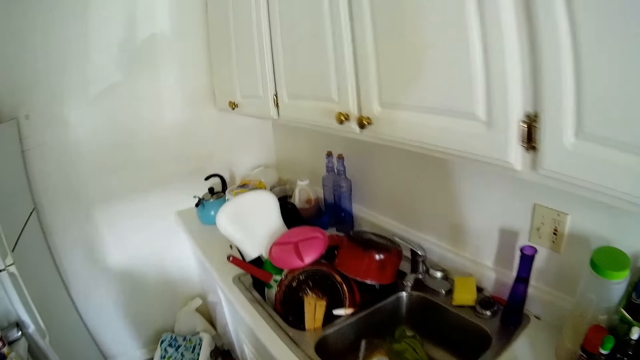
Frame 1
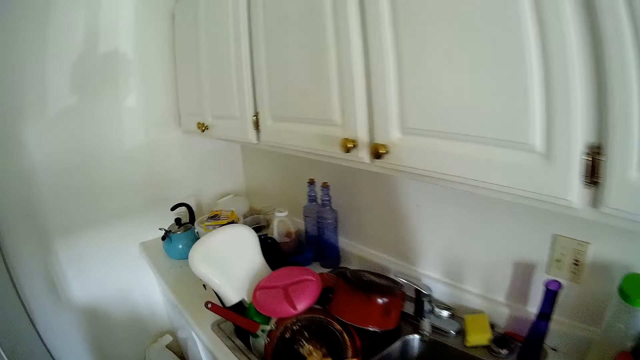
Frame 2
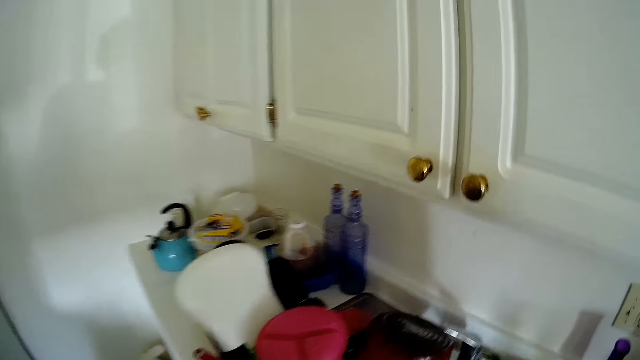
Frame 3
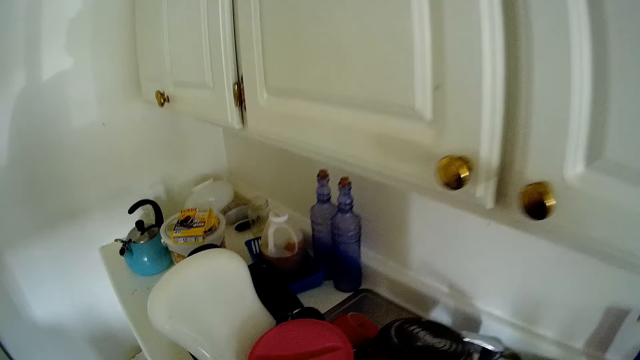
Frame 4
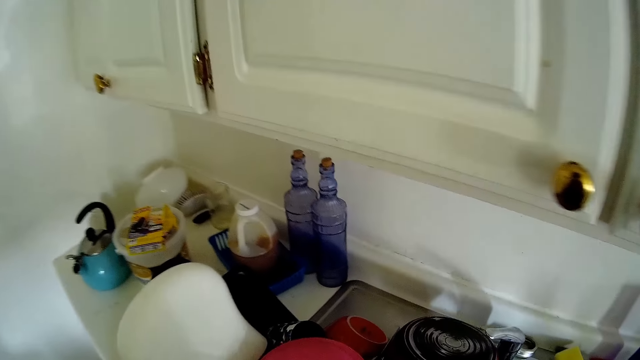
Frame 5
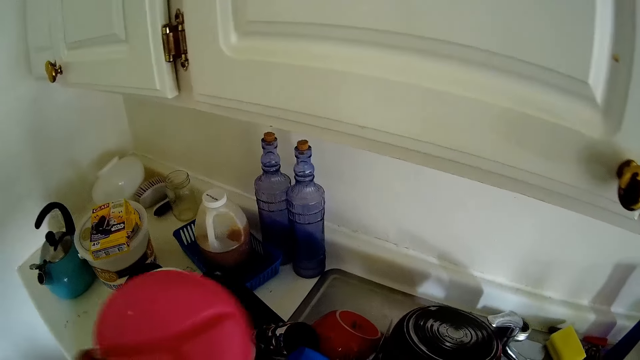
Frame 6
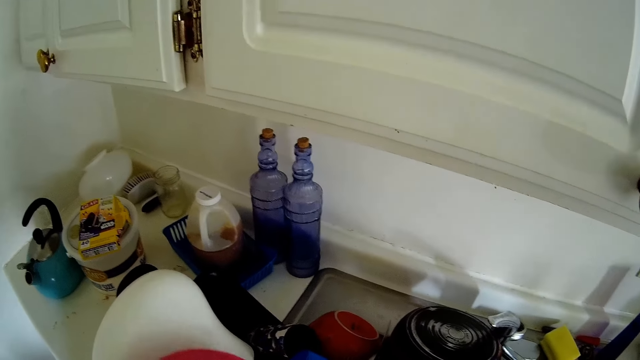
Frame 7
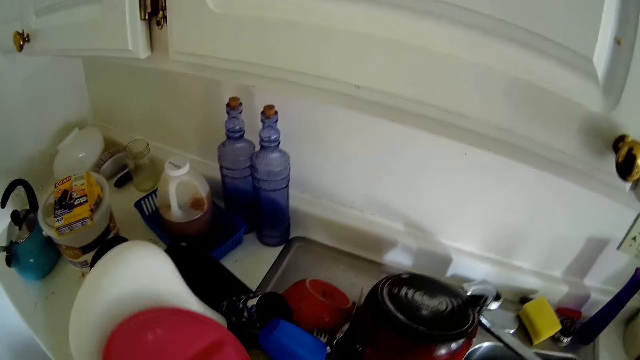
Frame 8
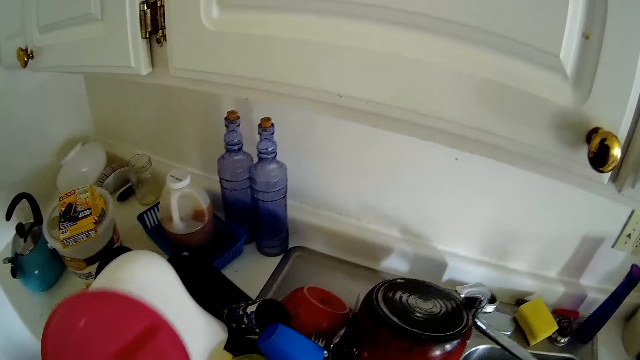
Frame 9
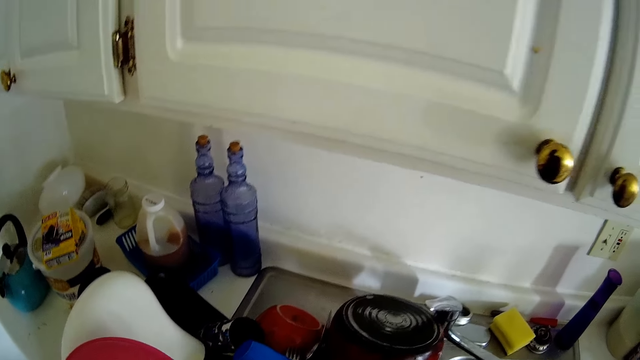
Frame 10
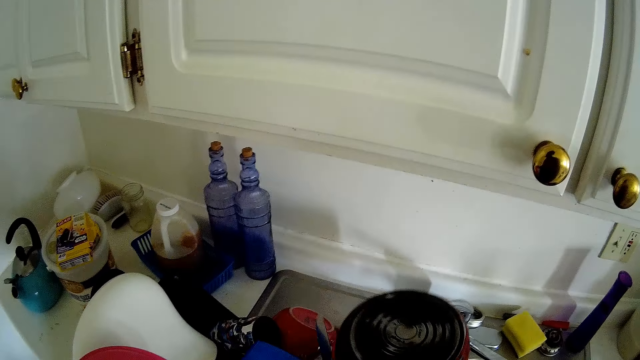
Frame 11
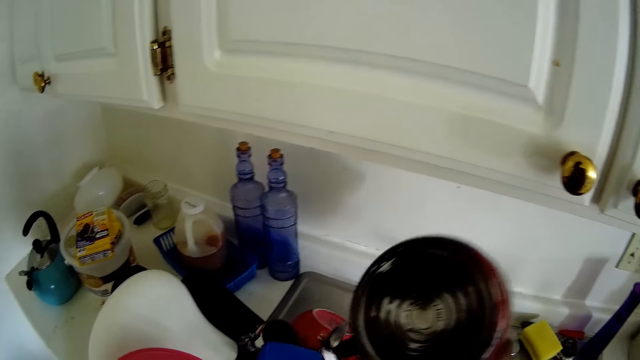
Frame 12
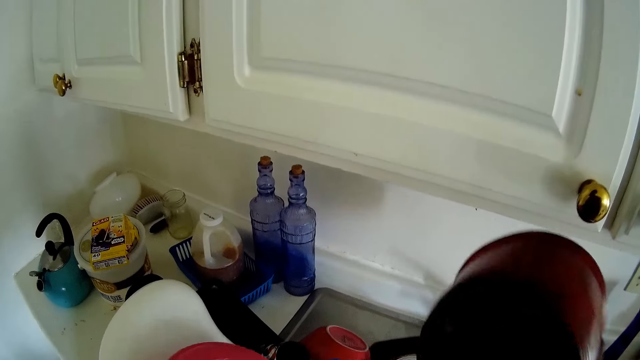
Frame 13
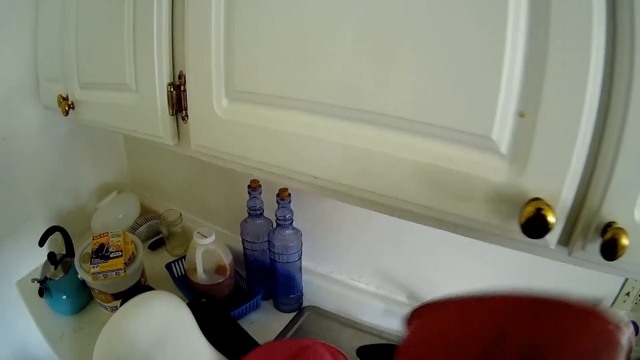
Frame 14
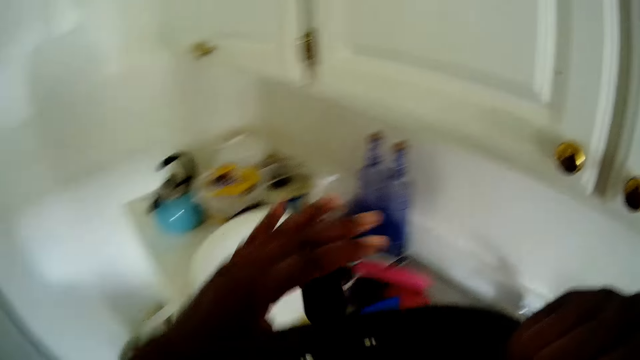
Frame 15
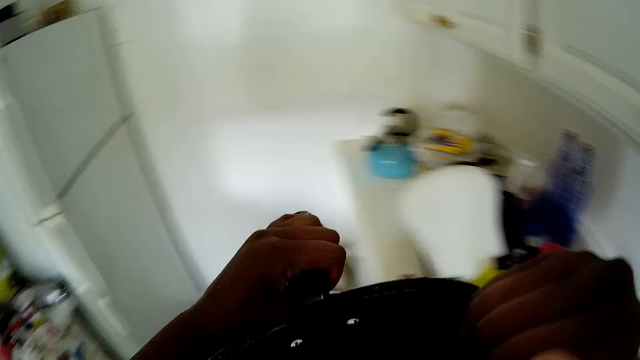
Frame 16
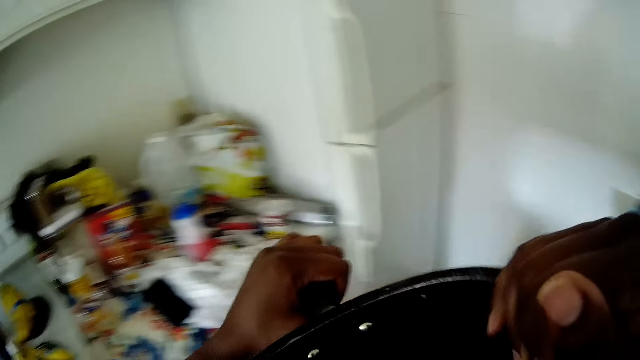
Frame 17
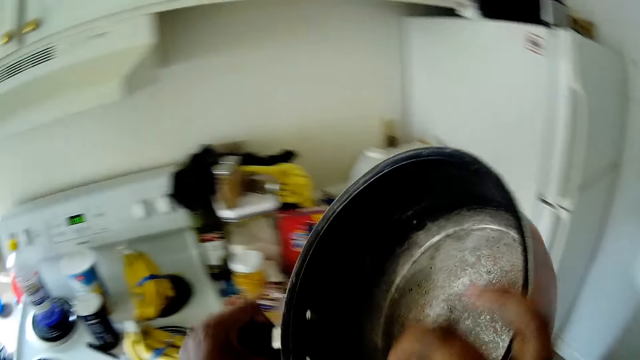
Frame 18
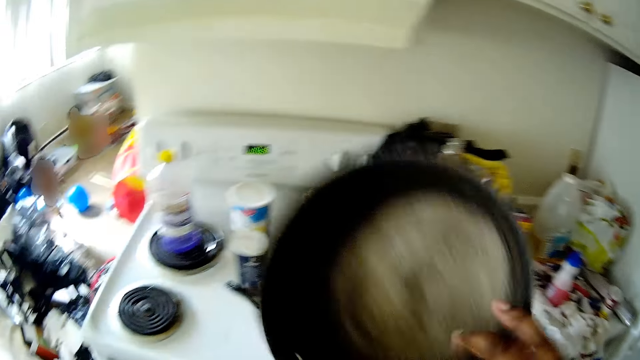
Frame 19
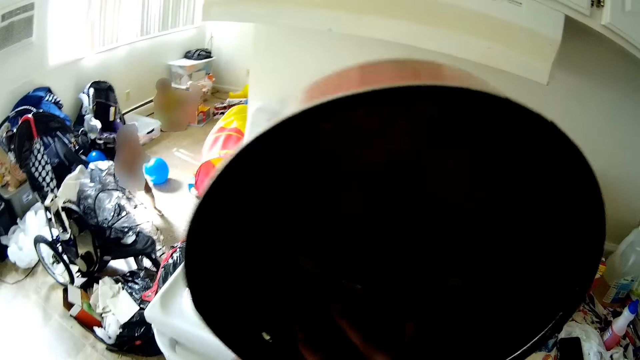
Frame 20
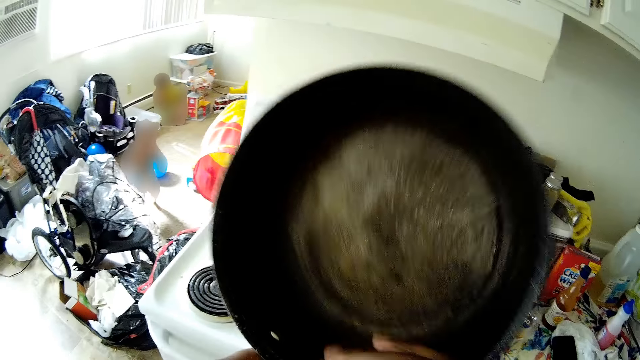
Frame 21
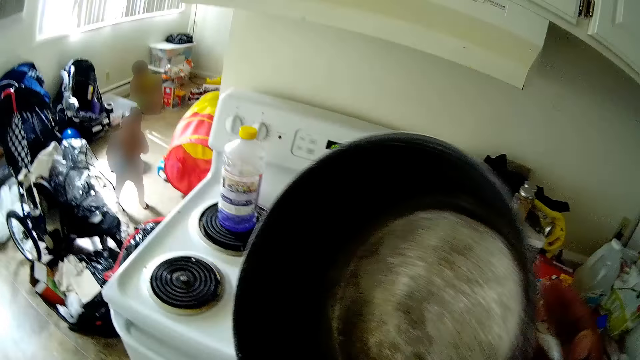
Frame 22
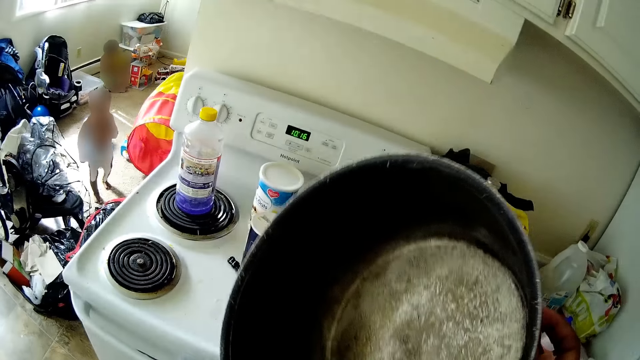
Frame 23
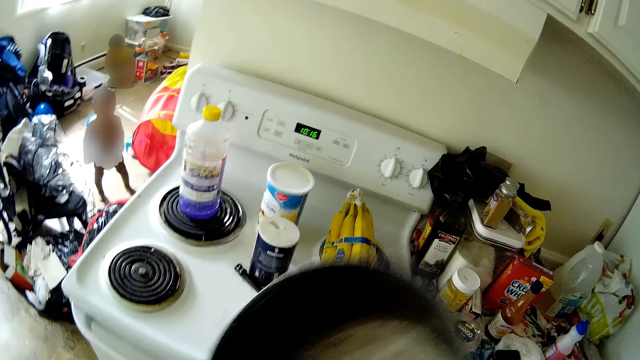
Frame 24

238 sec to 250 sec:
The camera wearer holds a plate. She picks up a pan from the slab with her right hand. She holds the pan with both hands. She shakes the pan.

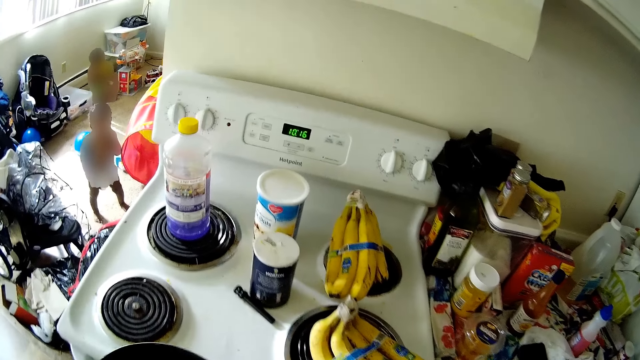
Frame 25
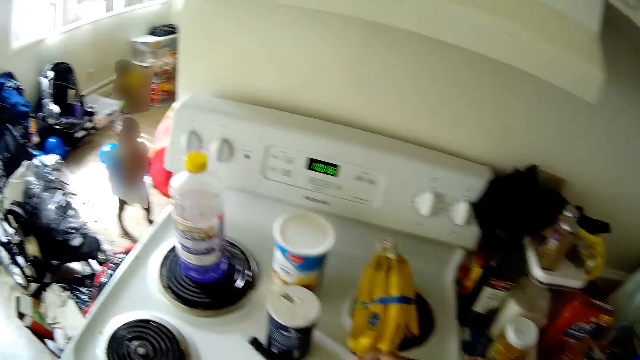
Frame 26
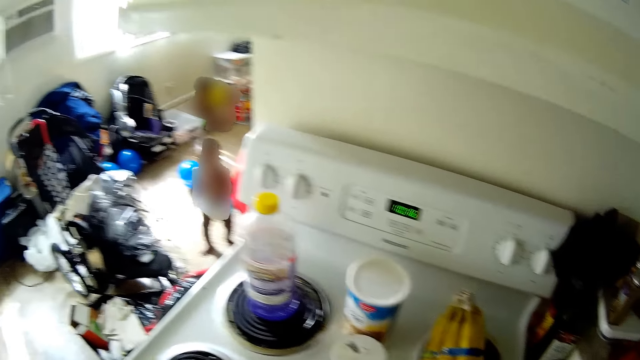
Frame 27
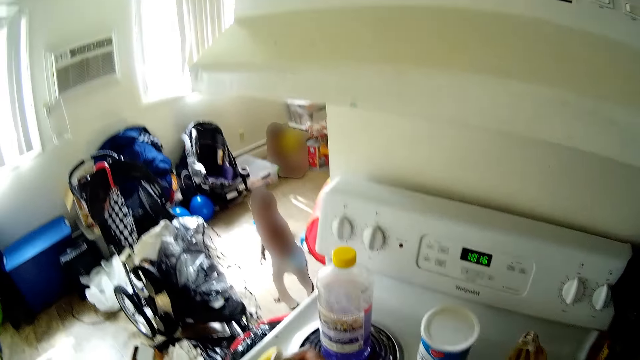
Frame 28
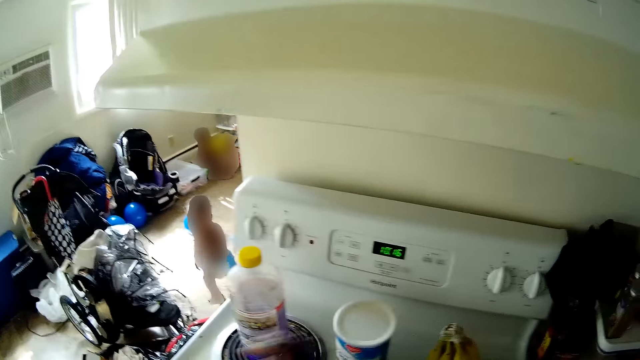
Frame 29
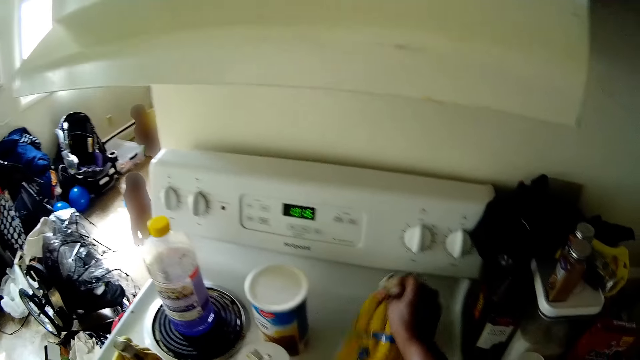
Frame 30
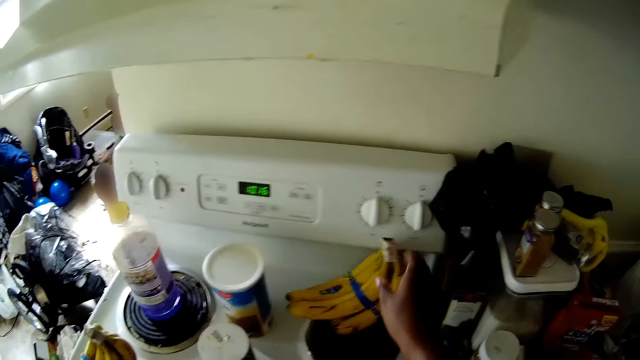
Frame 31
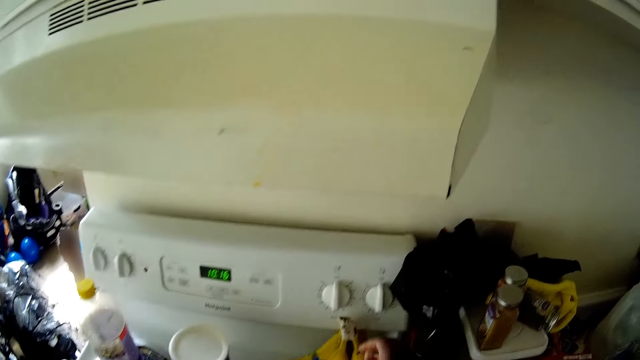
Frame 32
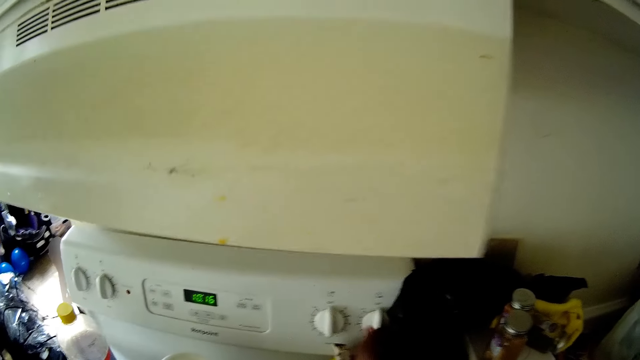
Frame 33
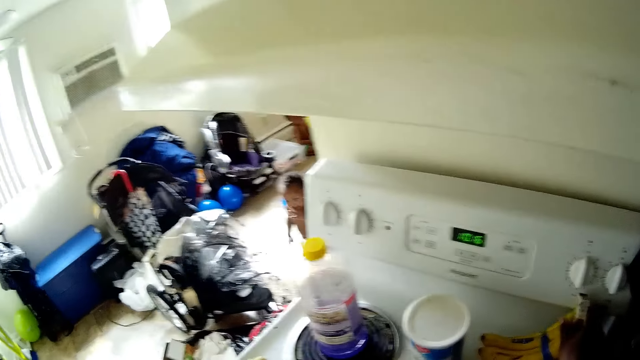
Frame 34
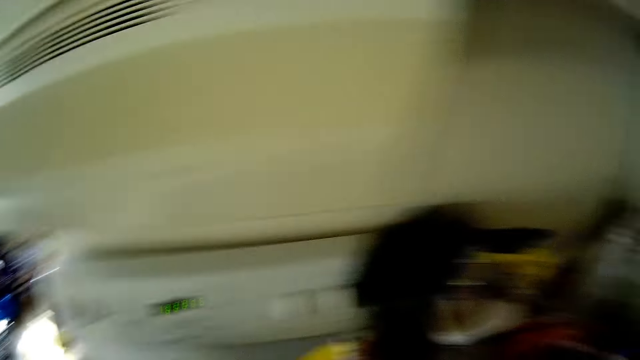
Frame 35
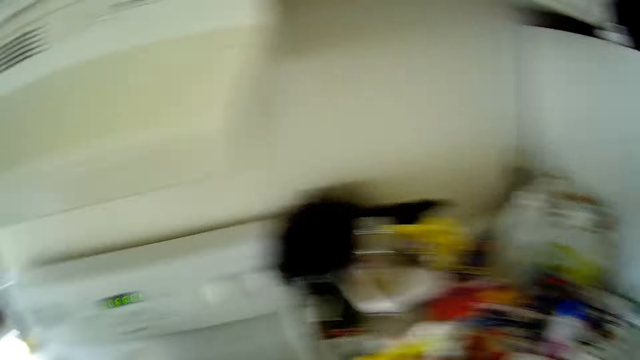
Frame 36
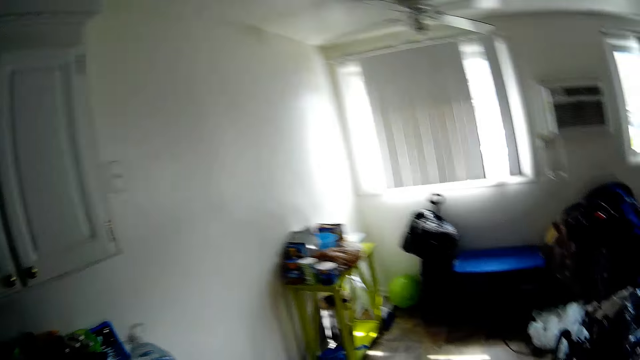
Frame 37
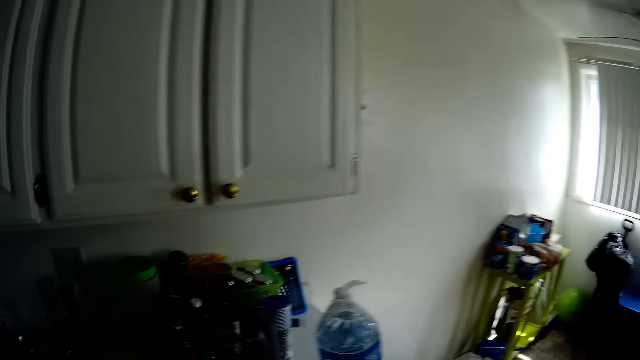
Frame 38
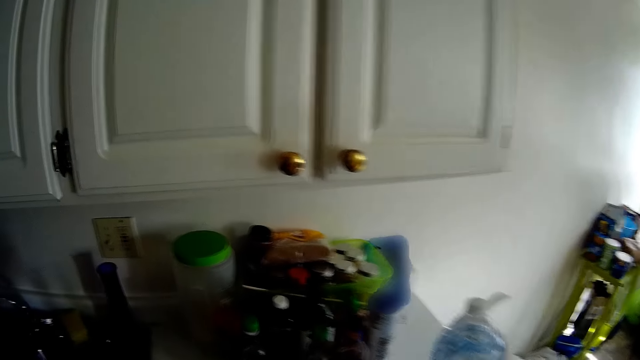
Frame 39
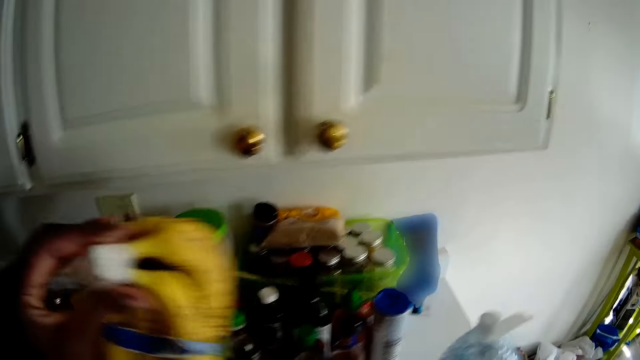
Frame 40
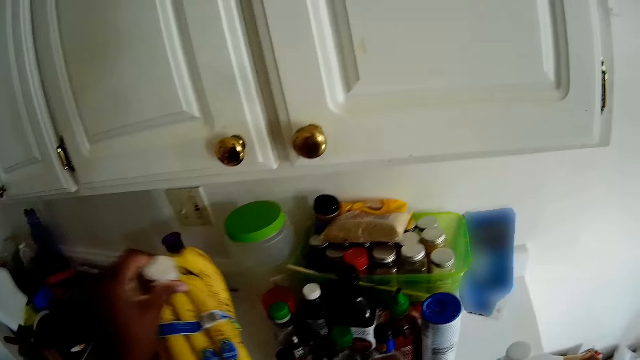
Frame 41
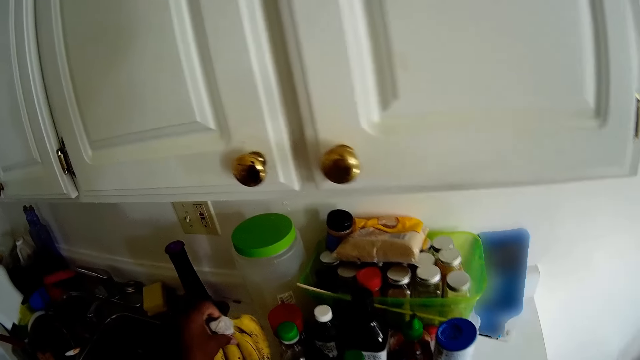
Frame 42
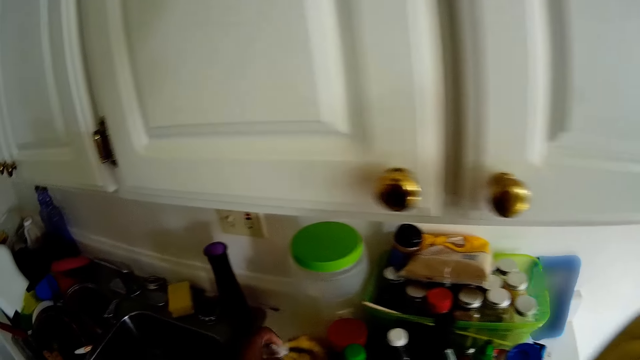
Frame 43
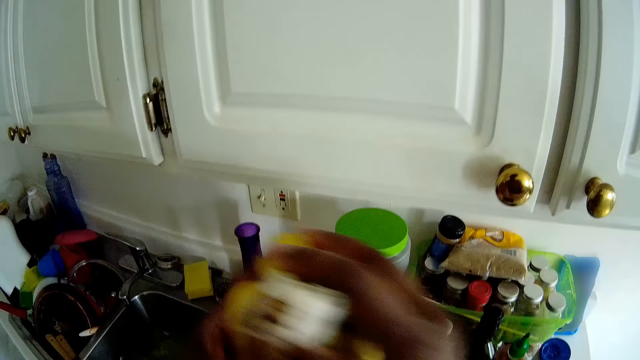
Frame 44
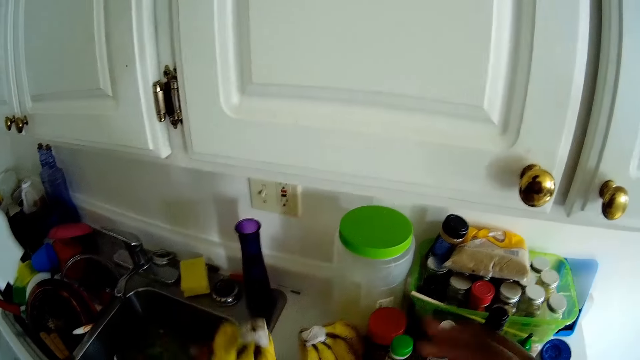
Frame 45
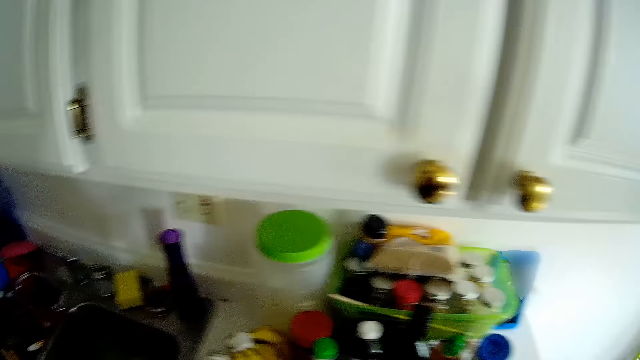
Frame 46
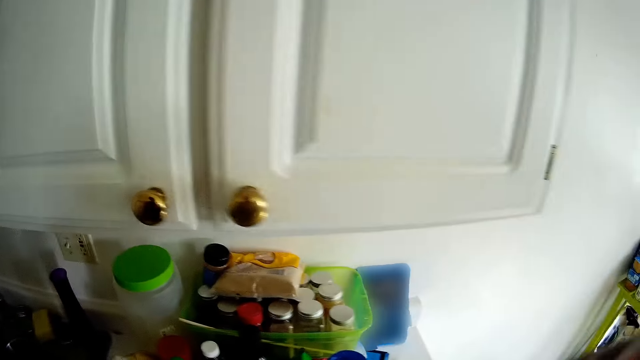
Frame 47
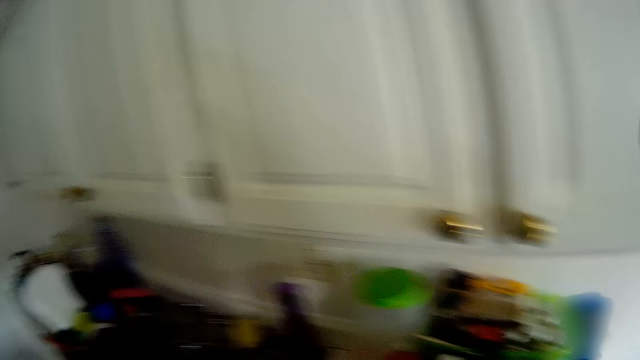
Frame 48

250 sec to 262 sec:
The camera wearer moves some bunches of bananas on a cooker with her right hand. She holds the bananas with her right hand. She touches the gas cooker's control knob with her right hand. She picks up a bunch of bananas from the cooker with her right hand. She places the bunch of bananas on the slab with her left hand. She transfers a bunch of bananas from her right hand to her left hand. She places the bunch of bananas on the slab with her left hand.
